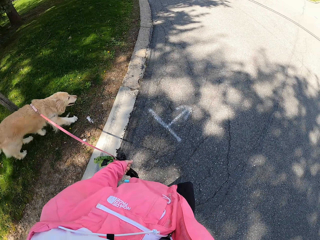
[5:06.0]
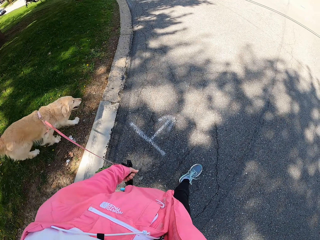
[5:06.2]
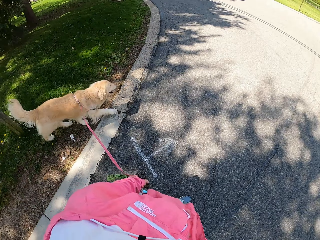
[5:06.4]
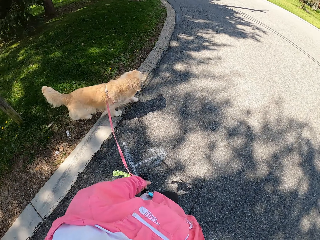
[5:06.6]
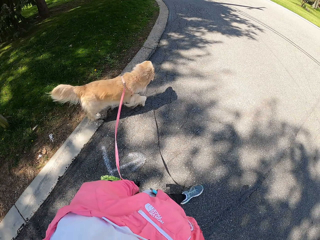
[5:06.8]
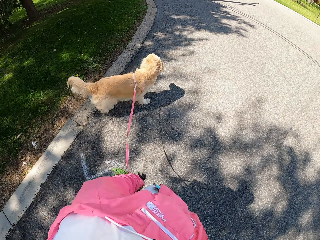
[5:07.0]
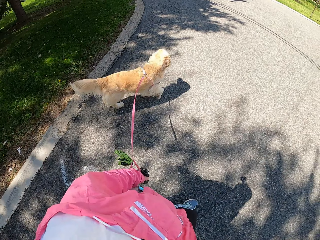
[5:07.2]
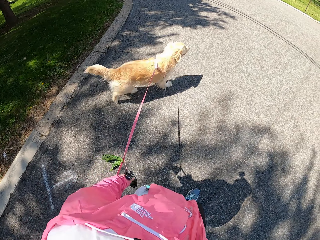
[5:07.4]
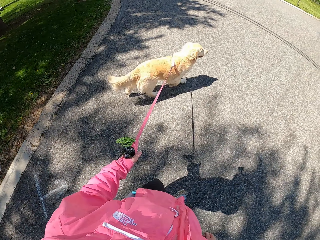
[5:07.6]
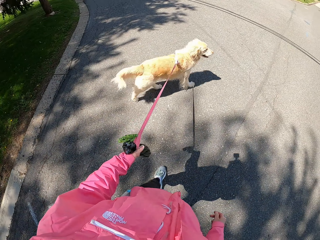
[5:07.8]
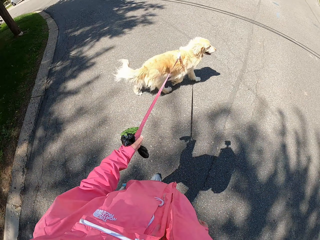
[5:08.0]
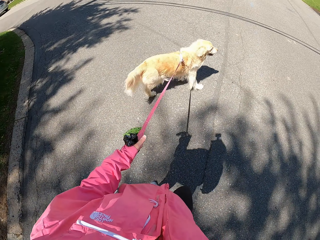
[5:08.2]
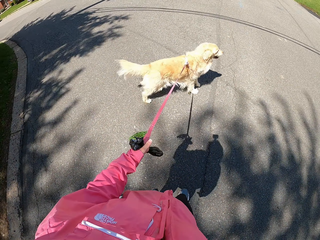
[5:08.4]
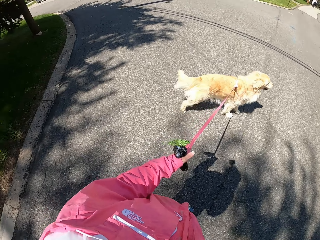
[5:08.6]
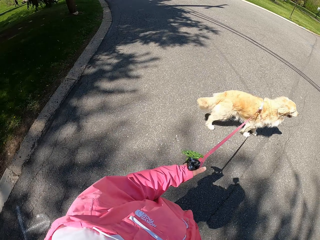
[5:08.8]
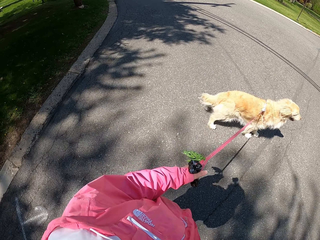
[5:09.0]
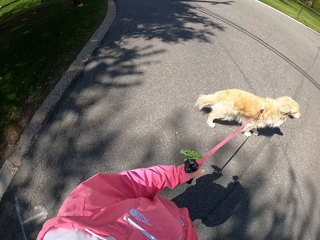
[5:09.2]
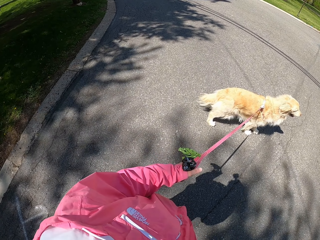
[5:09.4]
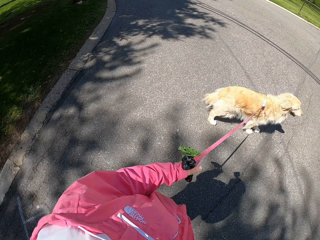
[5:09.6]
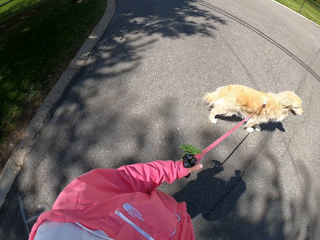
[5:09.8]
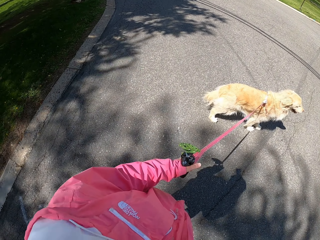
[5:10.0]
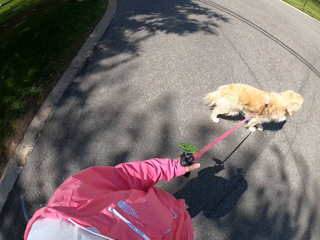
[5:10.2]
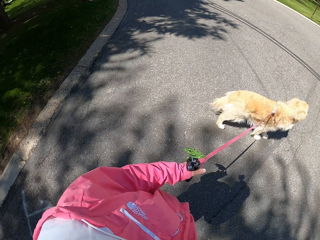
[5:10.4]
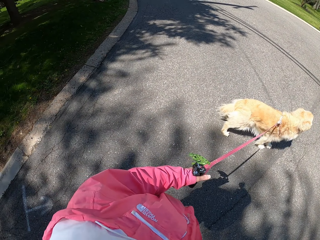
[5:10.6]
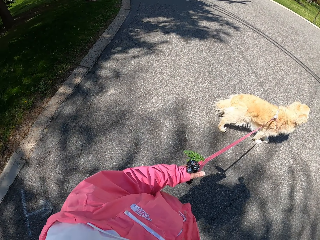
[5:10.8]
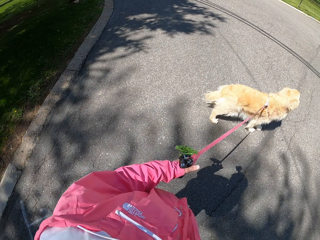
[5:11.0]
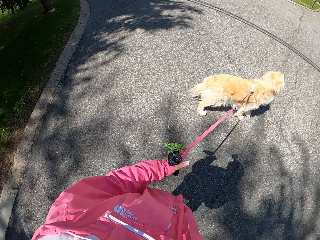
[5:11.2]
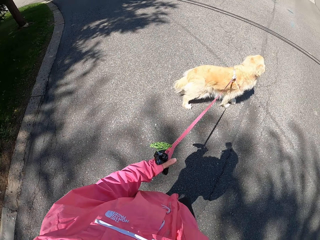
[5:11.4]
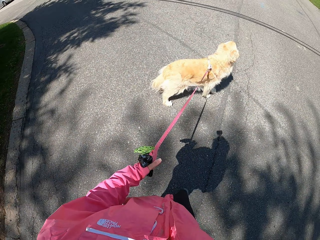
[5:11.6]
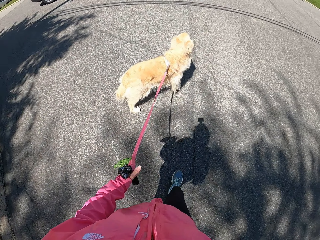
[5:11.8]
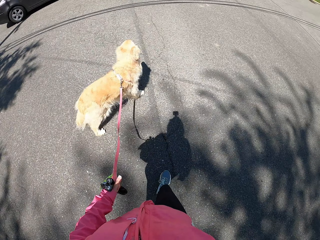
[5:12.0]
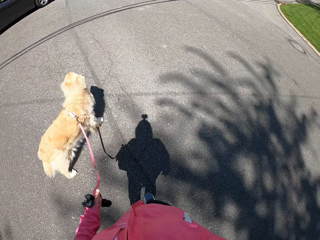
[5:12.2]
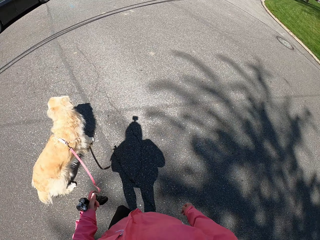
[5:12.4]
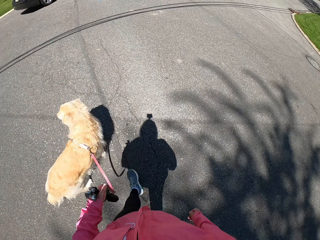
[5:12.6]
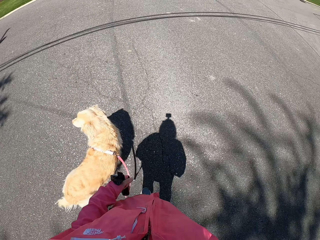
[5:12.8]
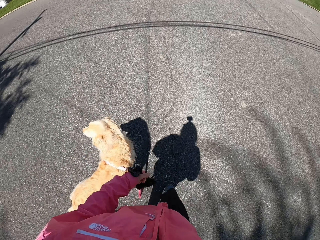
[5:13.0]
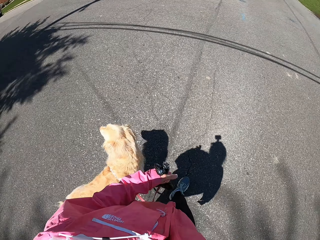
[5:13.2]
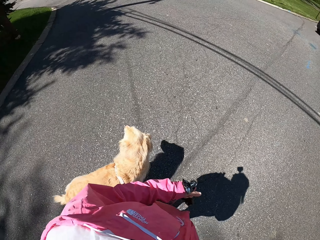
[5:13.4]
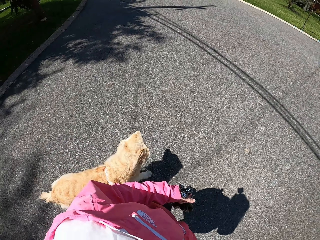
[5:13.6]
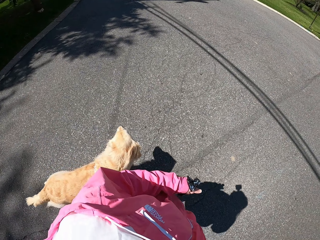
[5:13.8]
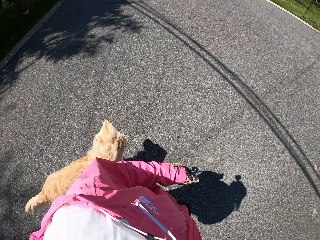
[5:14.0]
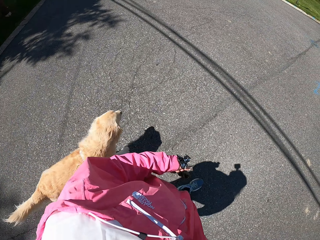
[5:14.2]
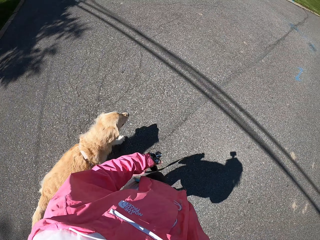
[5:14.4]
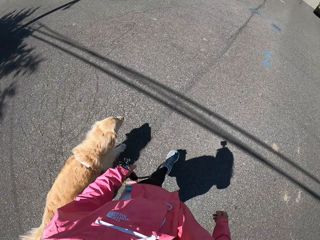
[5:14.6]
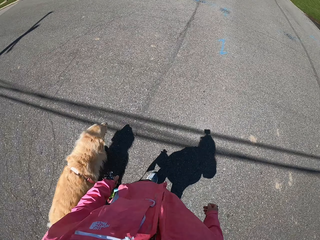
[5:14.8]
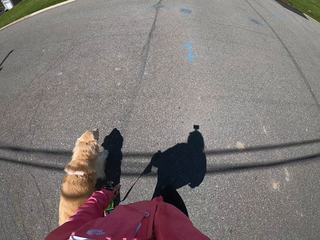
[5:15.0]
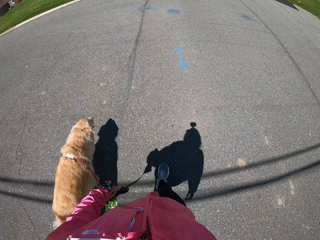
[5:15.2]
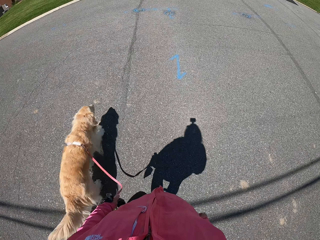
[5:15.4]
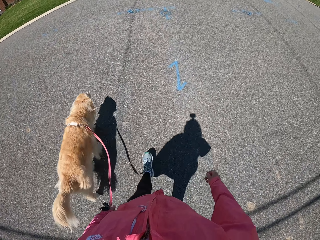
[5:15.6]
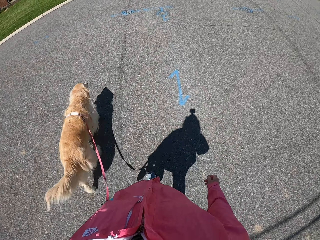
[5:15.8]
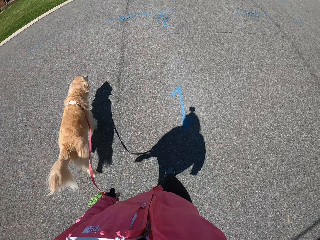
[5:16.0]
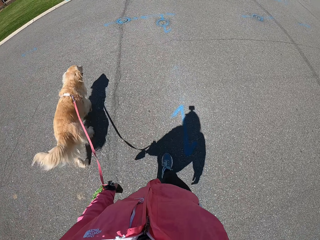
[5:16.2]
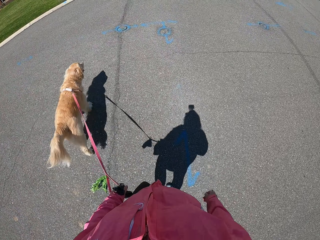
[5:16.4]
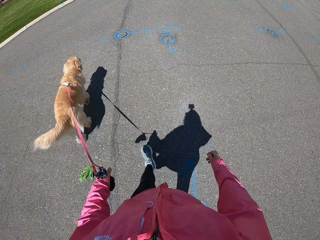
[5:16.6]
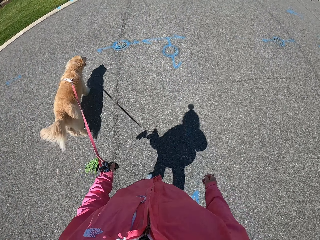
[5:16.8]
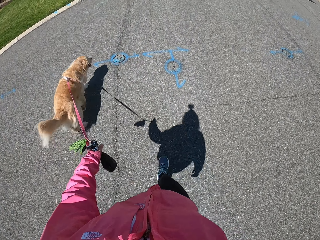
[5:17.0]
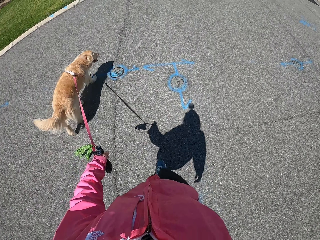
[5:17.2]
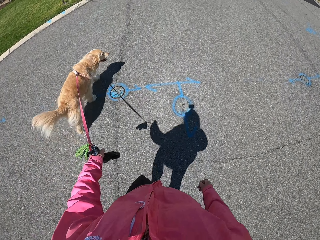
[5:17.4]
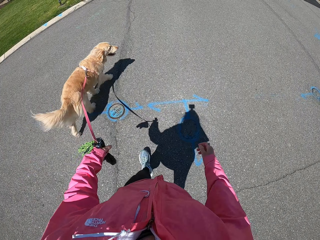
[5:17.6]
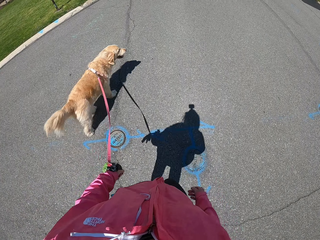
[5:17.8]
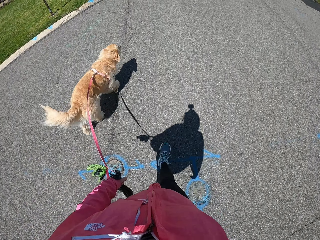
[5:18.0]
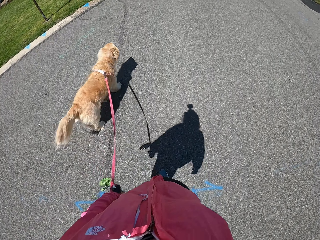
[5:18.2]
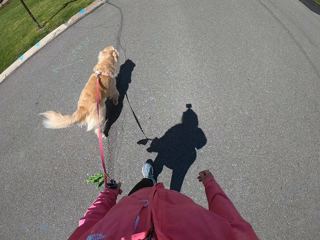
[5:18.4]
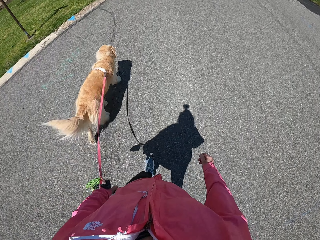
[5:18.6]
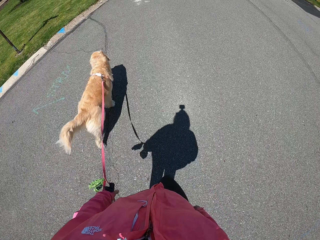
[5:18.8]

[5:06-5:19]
The camera wearer looks around. They stop on the road. They look around. They walk with a dog on a leash.

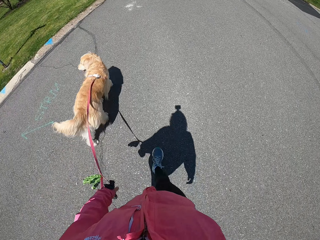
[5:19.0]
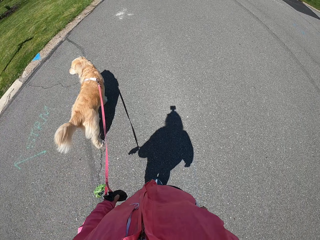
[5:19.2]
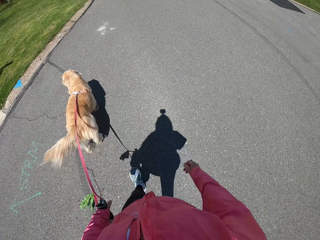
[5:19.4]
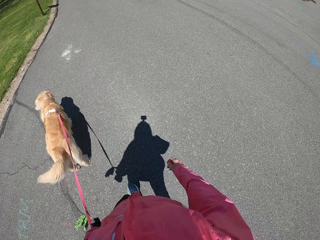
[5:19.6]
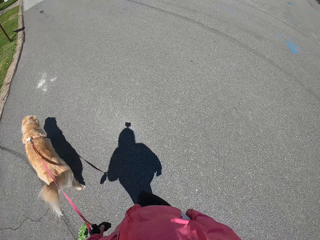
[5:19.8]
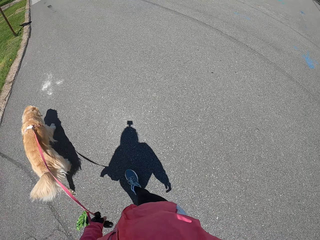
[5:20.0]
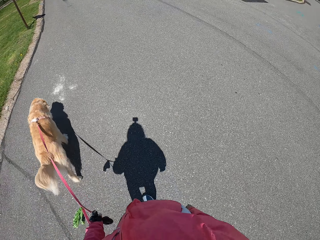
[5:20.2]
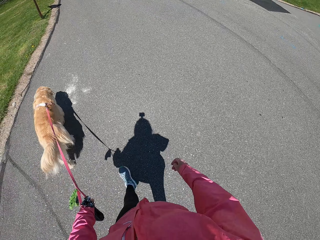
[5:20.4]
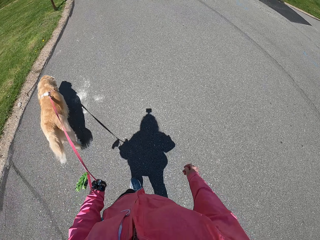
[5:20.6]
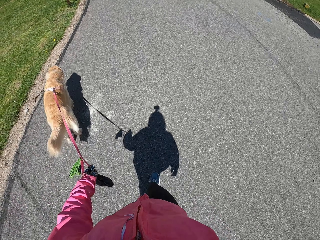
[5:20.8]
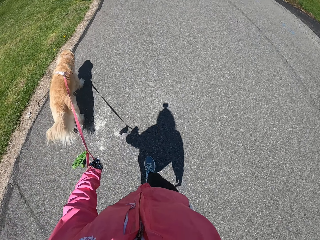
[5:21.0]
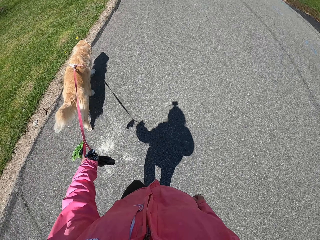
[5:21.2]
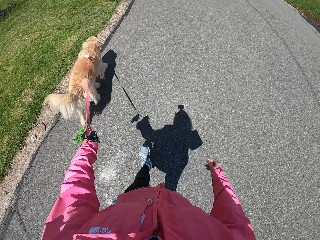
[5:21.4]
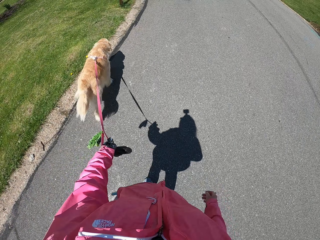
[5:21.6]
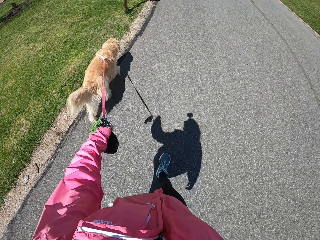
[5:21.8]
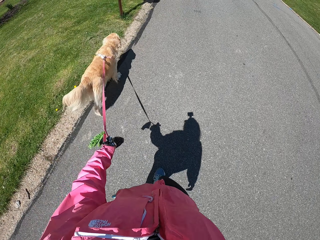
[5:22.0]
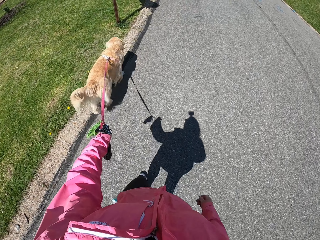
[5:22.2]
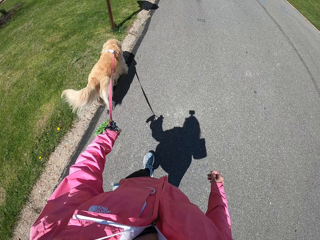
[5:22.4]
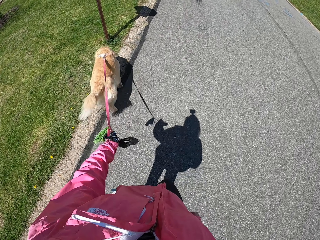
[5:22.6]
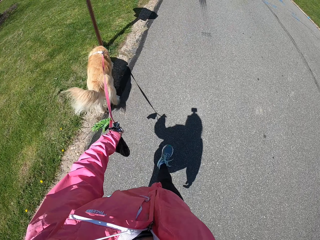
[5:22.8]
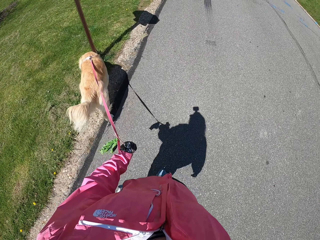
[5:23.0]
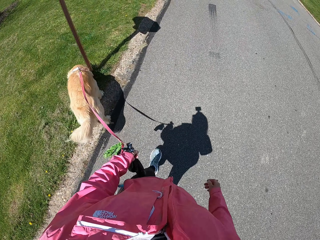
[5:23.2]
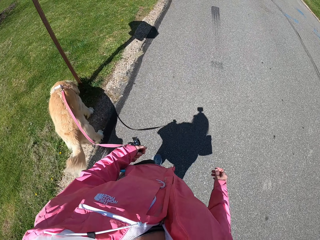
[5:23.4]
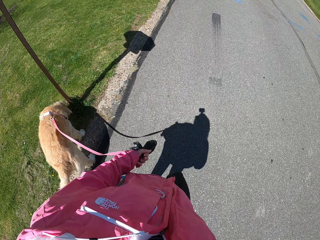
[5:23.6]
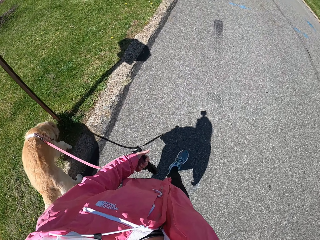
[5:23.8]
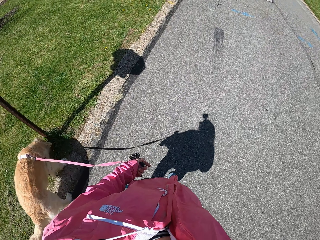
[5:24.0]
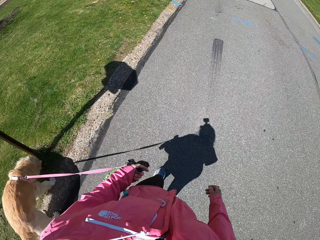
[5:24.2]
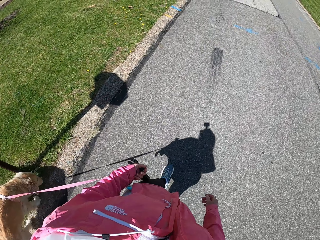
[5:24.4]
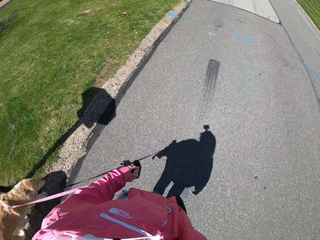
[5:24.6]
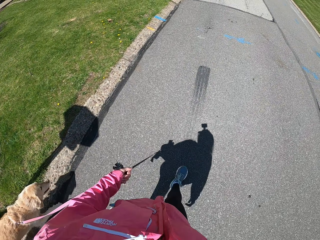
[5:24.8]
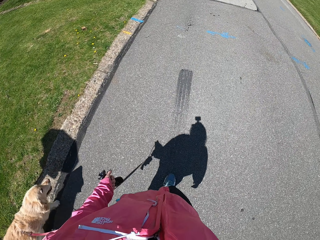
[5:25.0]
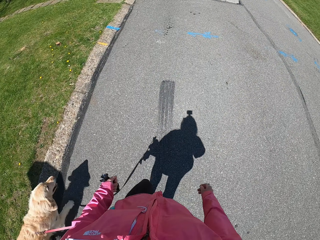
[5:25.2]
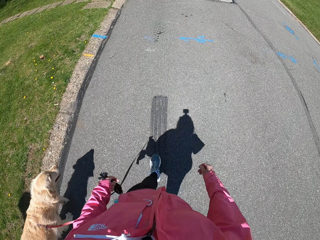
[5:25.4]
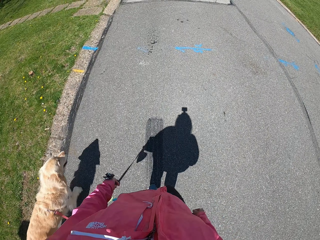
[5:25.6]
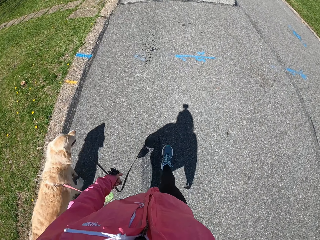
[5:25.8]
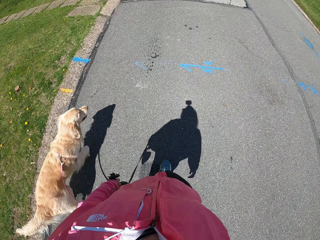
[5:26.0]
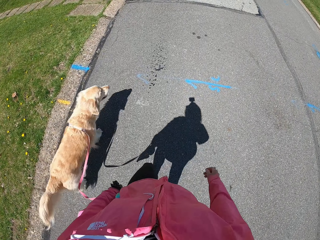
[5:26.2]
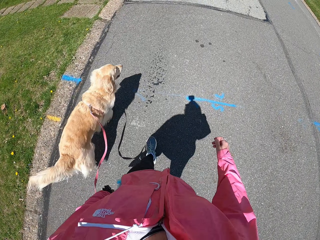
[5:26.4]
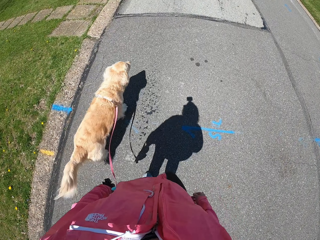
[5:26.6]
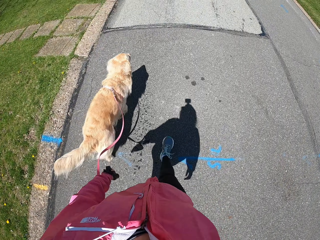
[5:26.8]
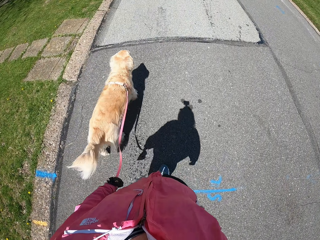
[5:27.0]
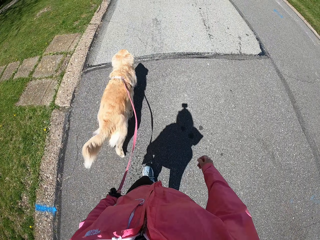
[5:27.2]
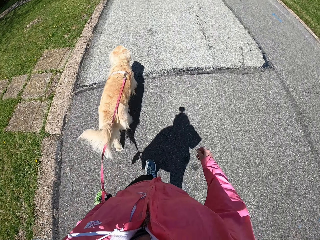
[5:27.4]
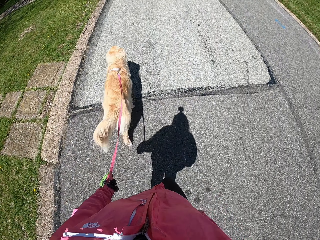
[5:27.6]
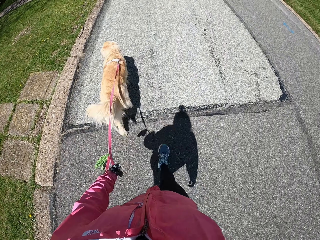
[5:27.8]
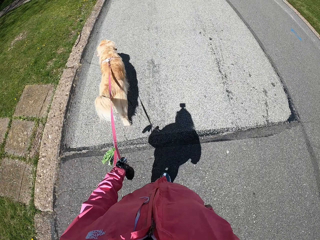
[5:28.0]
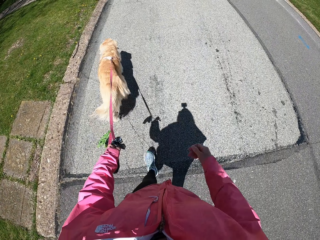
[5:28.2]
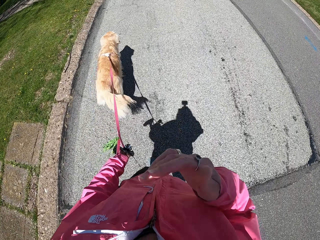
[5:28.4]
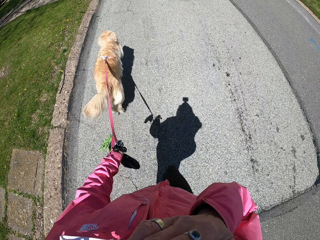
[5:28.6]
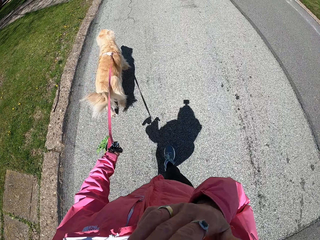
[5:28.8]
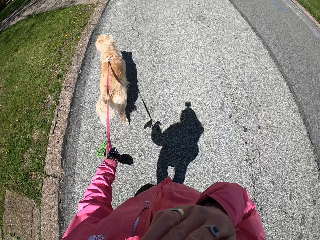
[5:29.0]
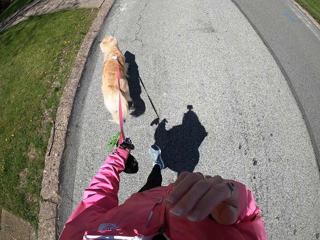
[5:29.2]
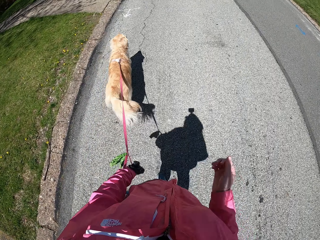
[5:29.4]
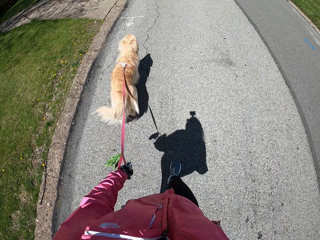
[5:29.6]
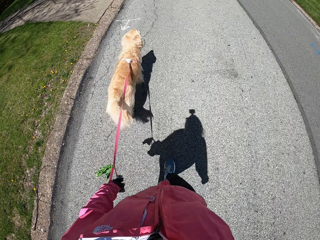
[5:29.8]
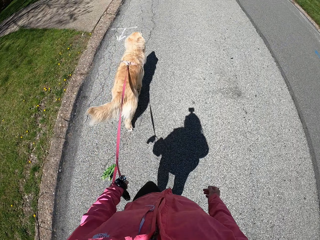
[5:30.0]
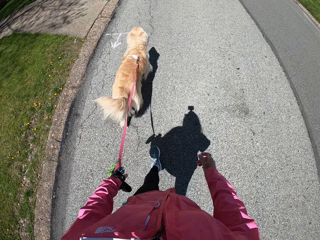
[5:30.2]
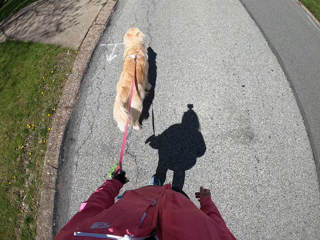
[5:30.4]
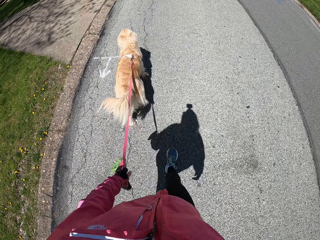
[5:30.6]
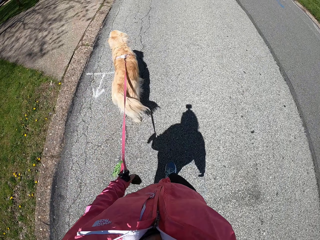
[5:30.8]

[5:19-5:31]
The camera wearer touches something.
